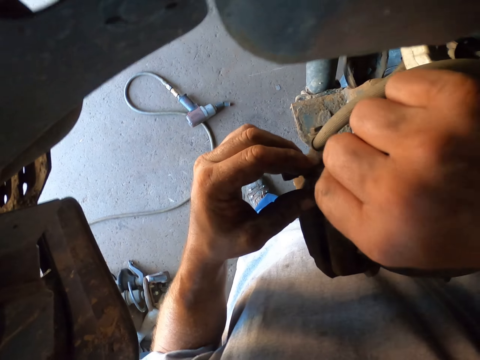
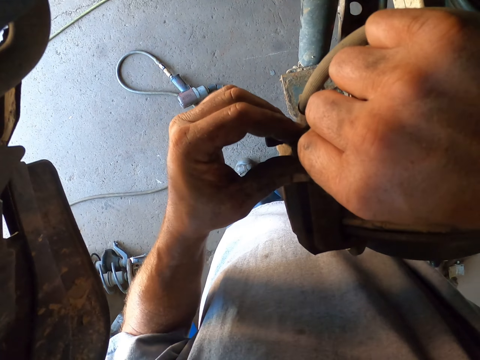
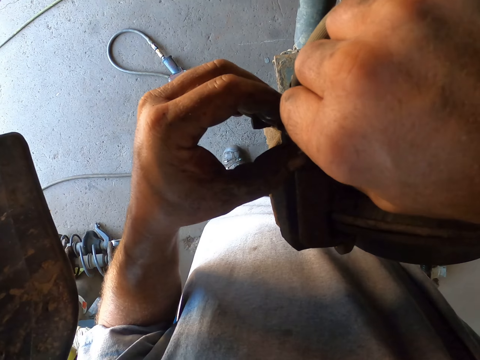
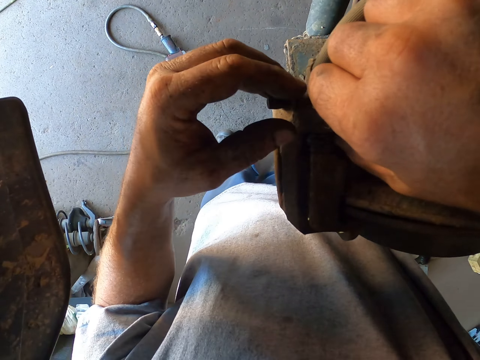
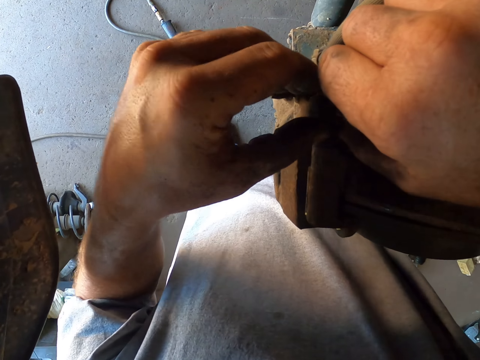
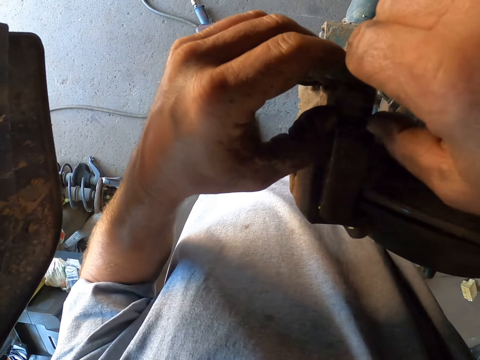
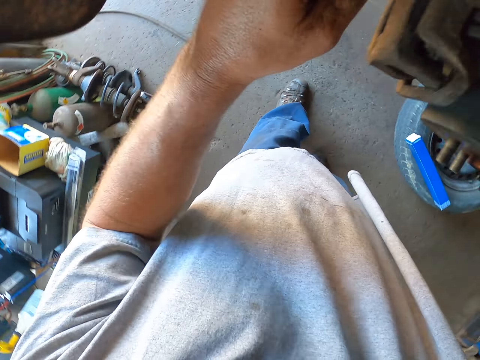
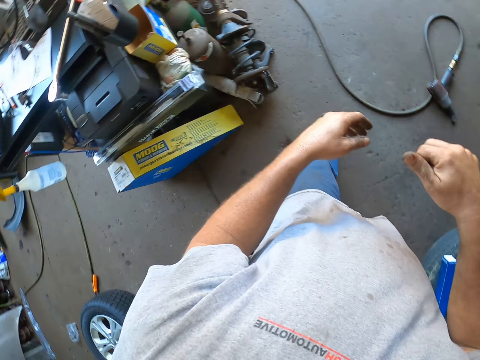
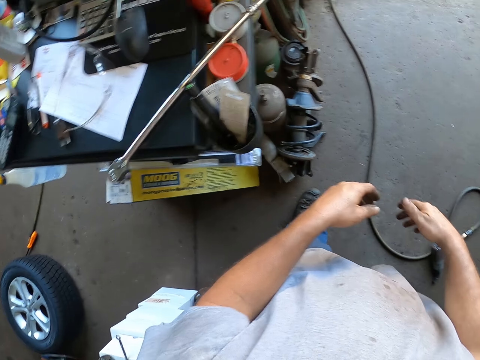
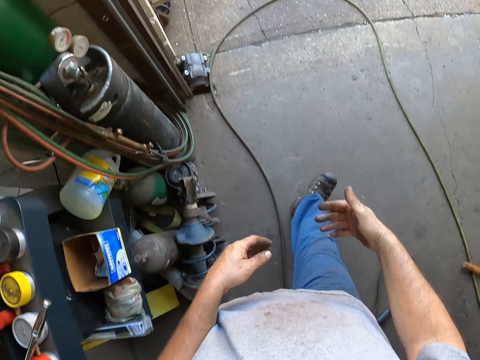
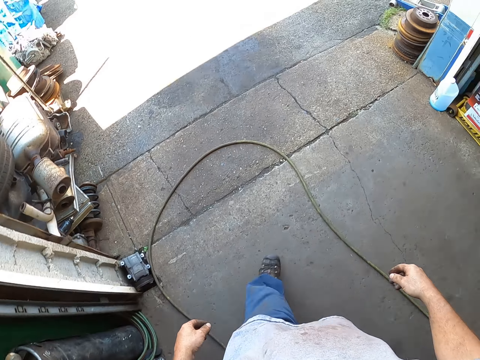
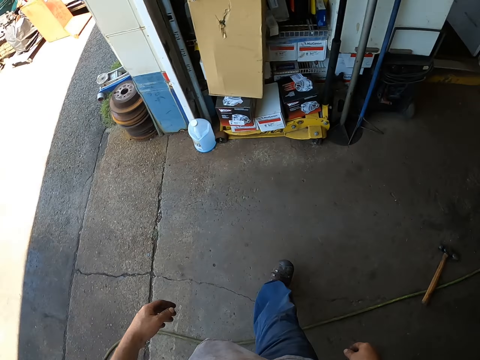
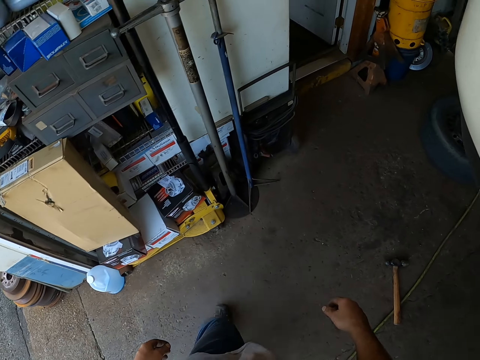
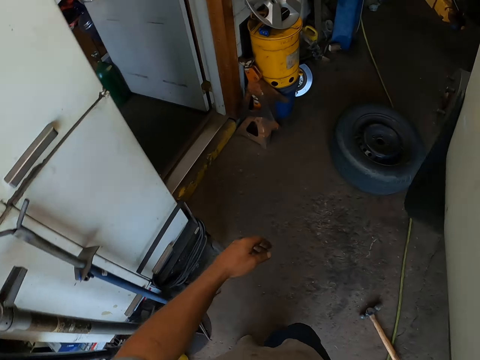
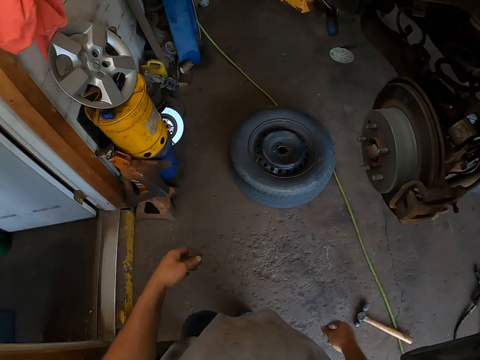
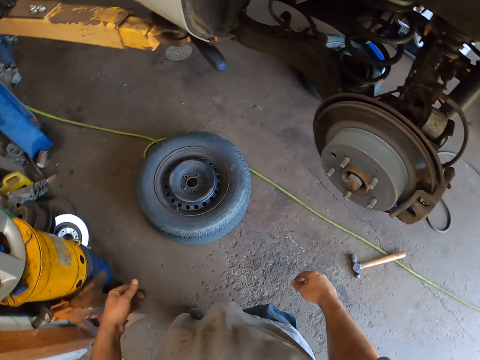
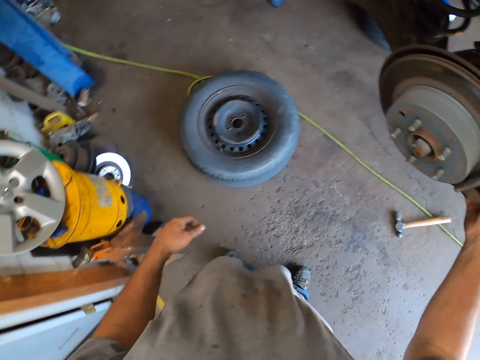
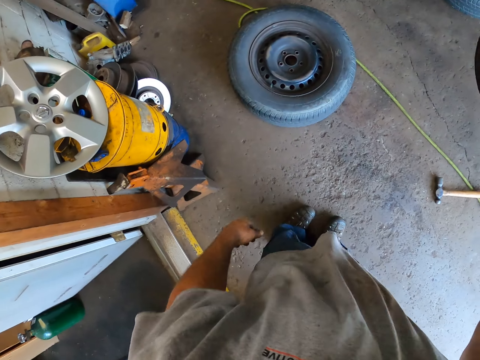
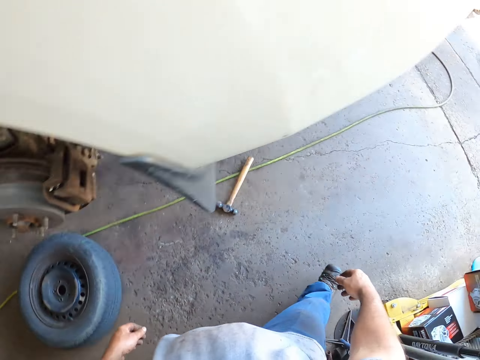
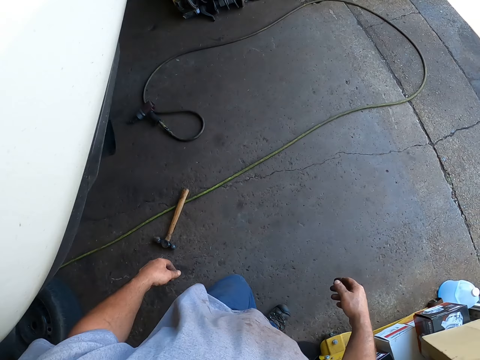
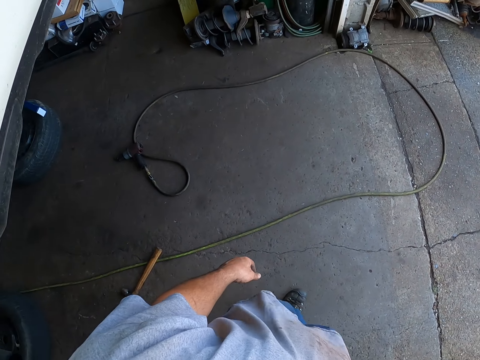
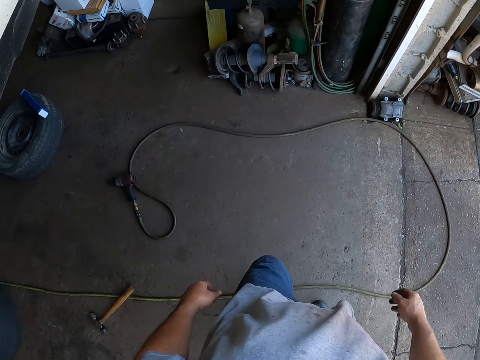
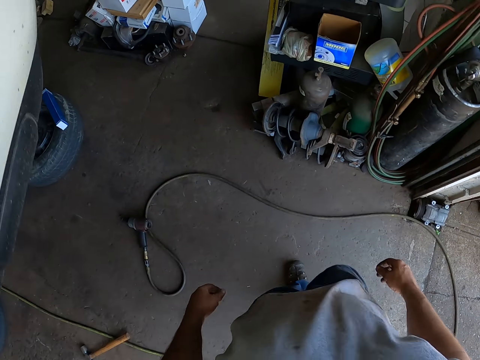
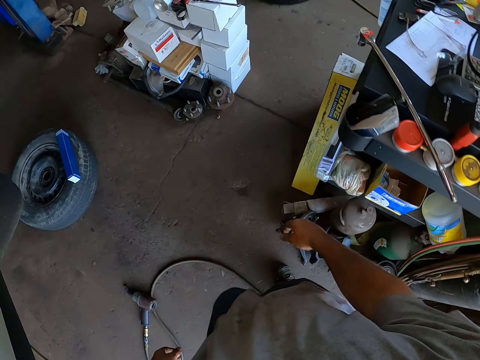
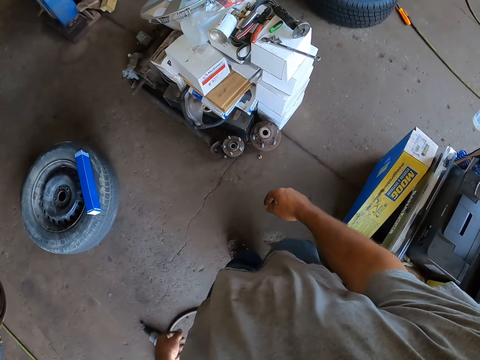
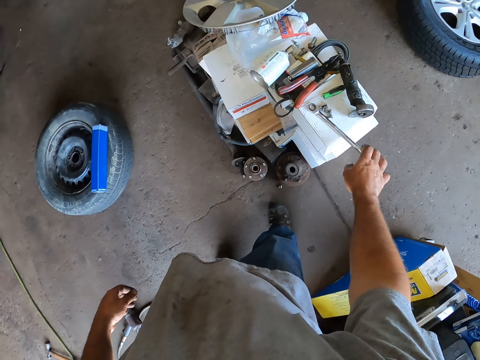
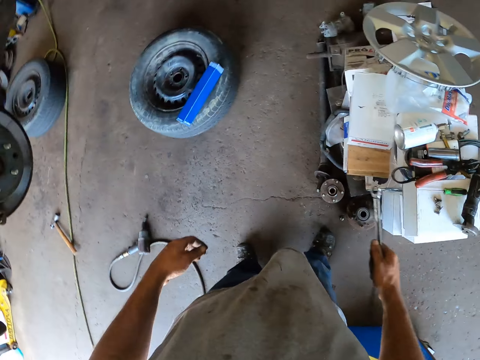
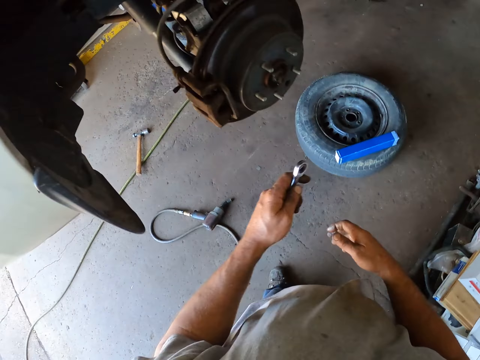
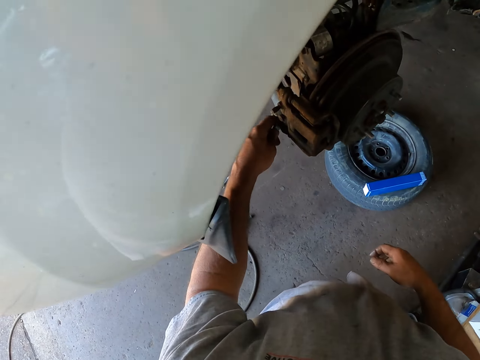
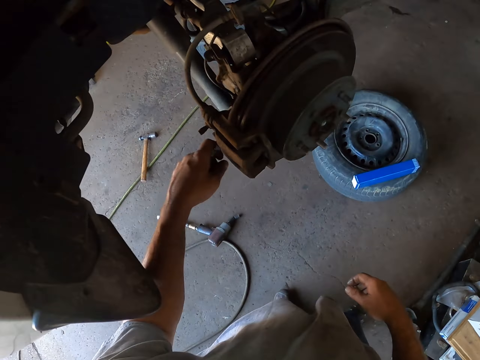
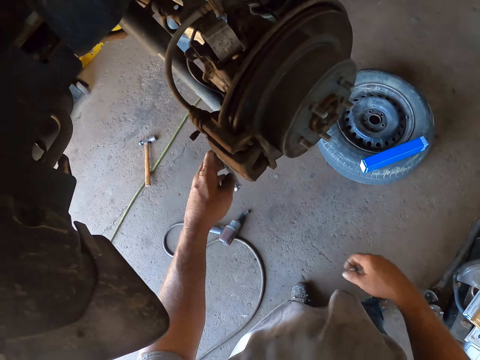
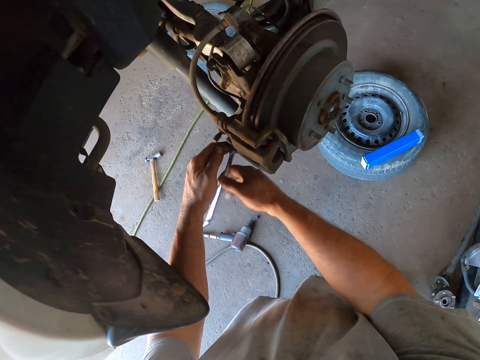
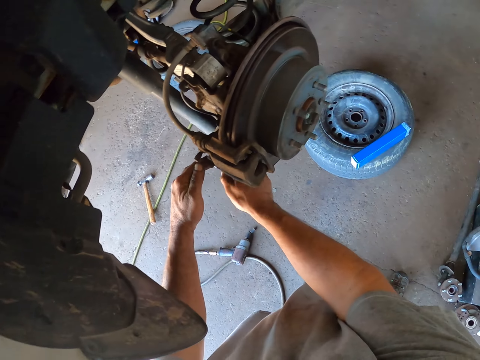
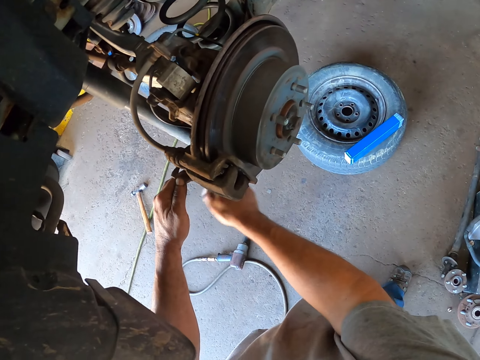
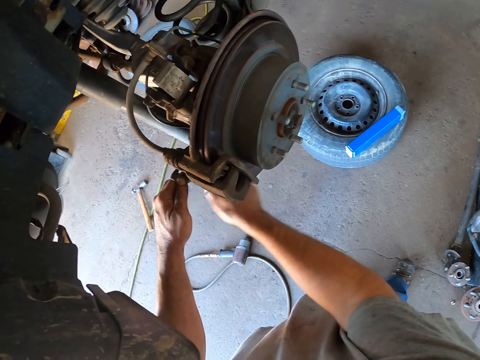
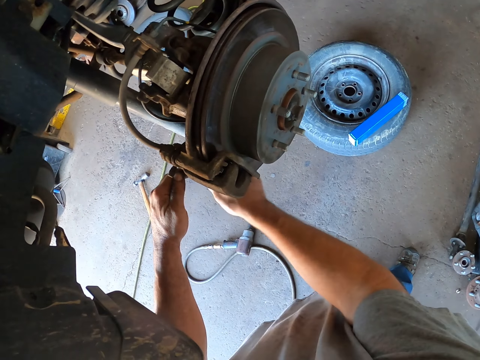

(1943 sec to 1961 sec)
The camera wearer tightens the metals under the car with his hand. He walks around in the garage. He picks up the wrench from the counter. He tightens the bolt under the car with the wrench.

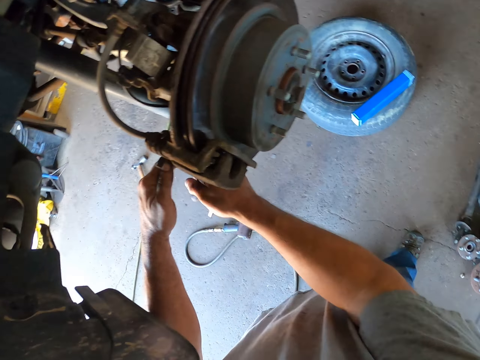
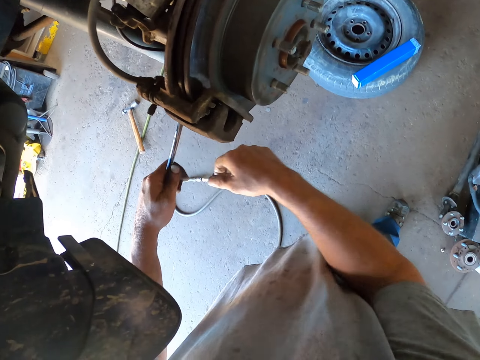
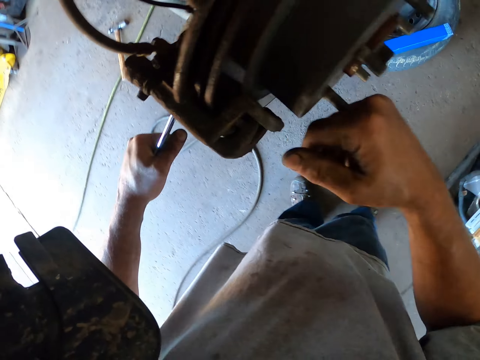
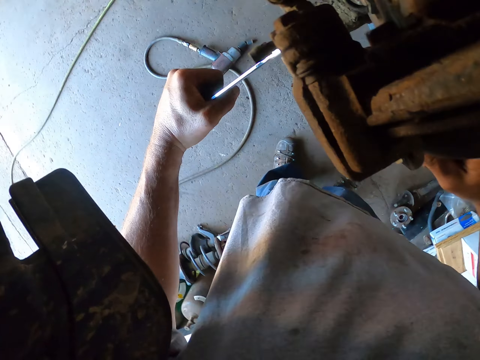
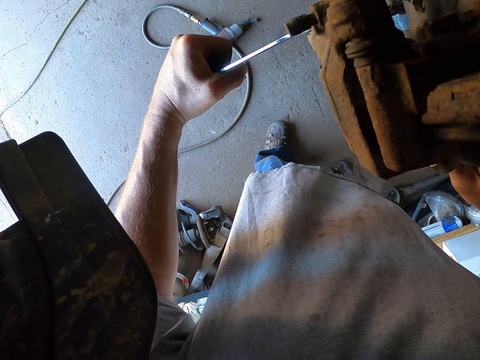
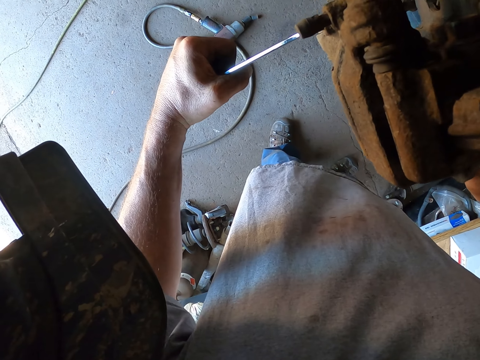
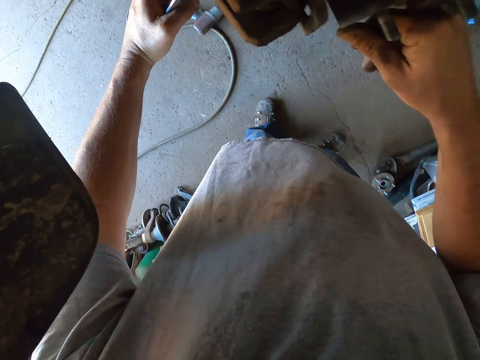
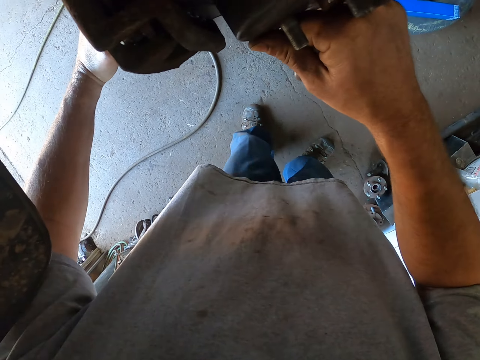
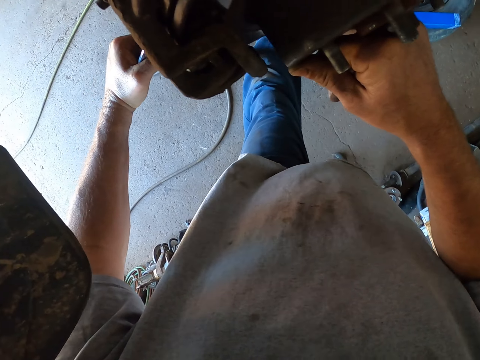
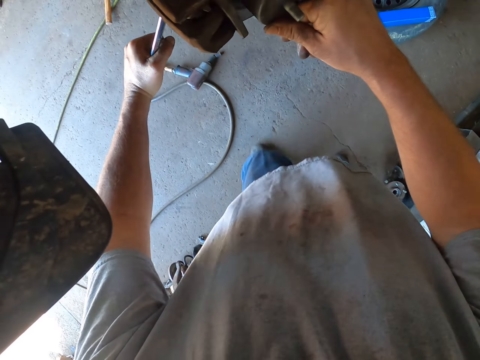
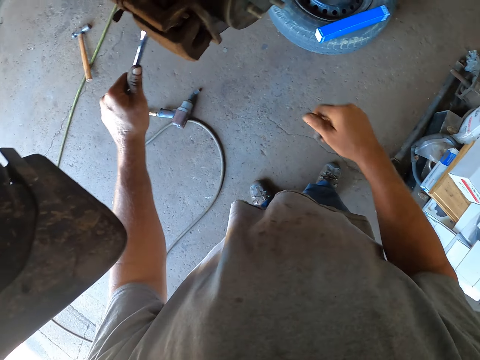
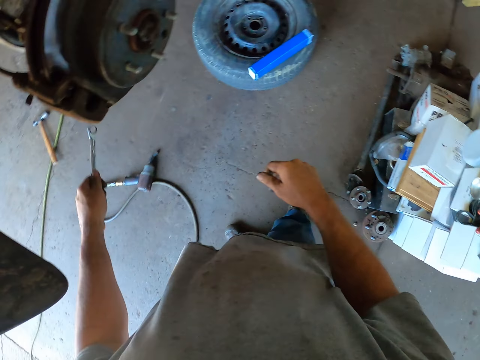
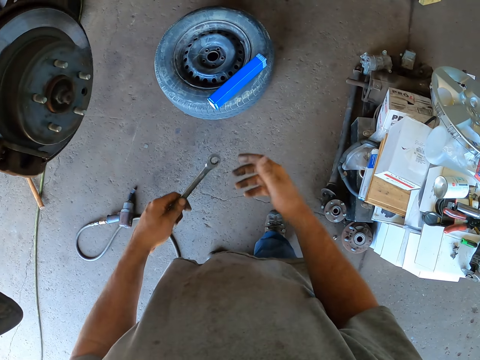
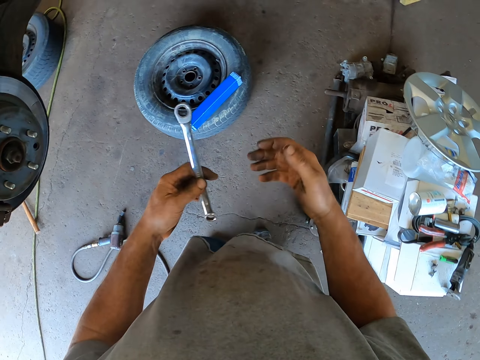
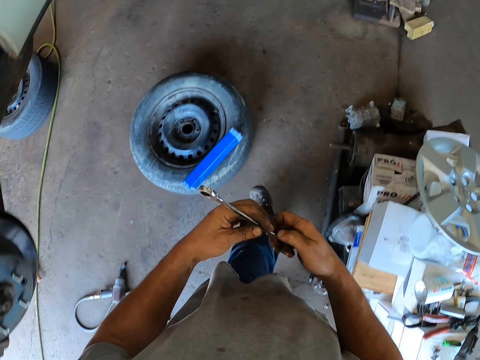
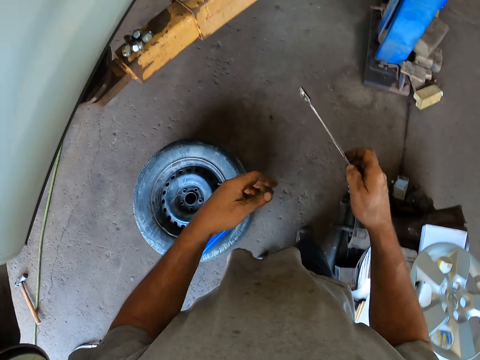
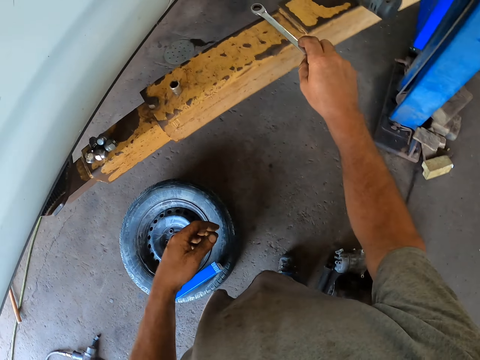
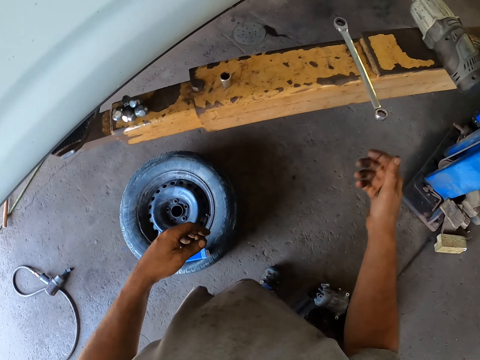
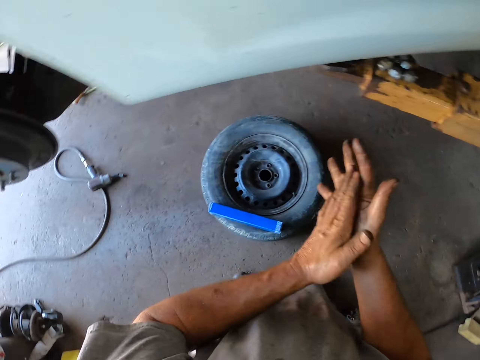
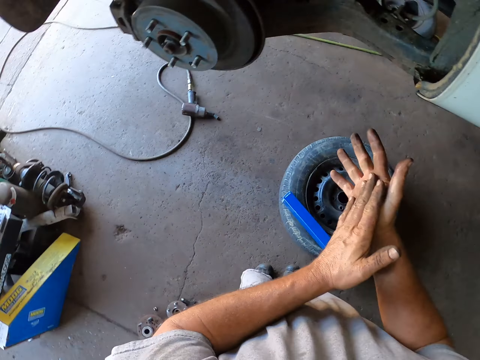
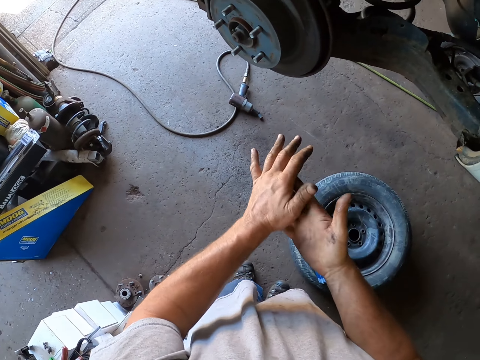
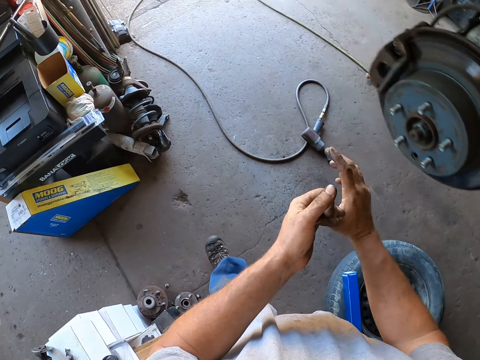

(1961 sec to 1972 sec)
The camera wearer looks at his hand. He walks in the garage. He places the wrench on the car lift. He rubs his hands together. He walks in the garage.
